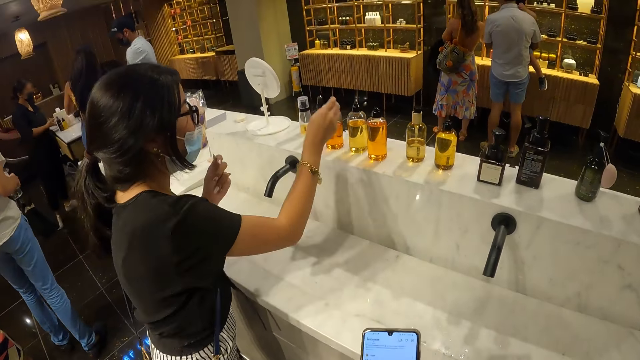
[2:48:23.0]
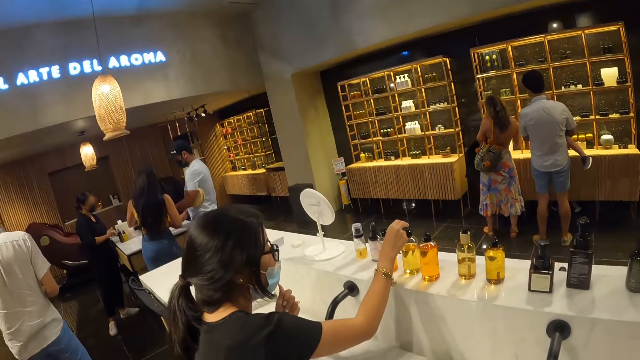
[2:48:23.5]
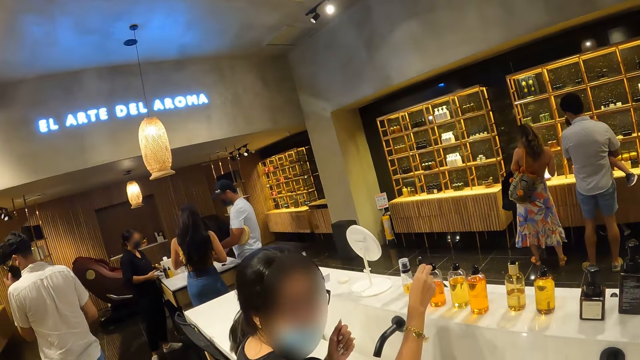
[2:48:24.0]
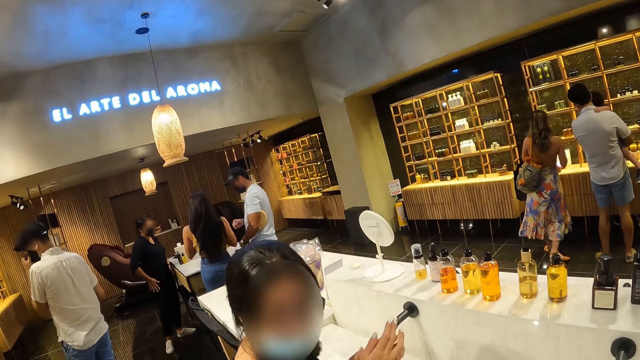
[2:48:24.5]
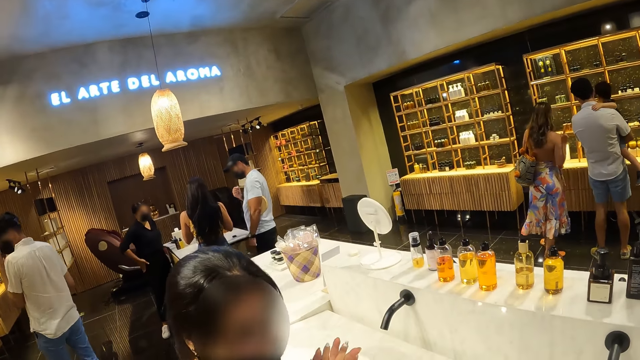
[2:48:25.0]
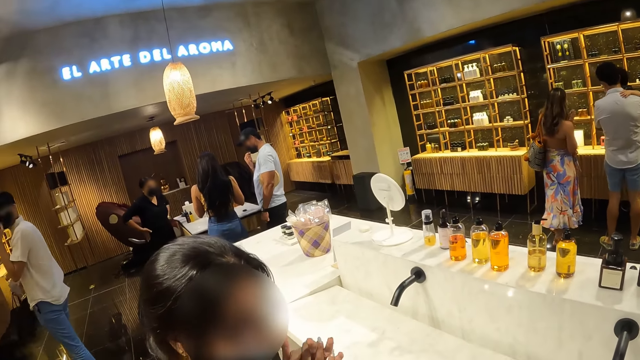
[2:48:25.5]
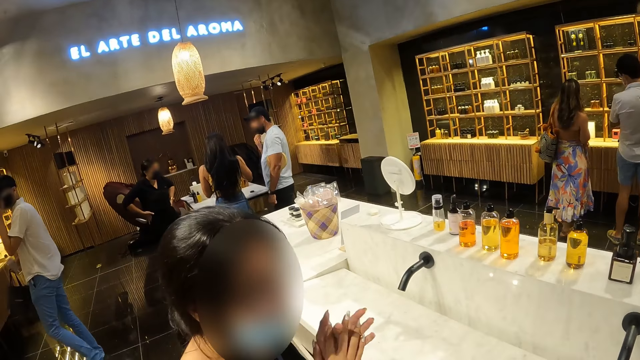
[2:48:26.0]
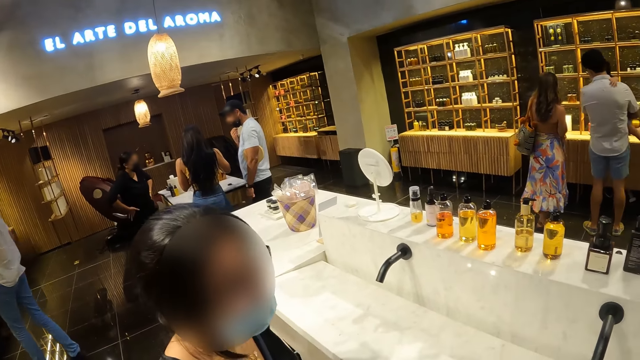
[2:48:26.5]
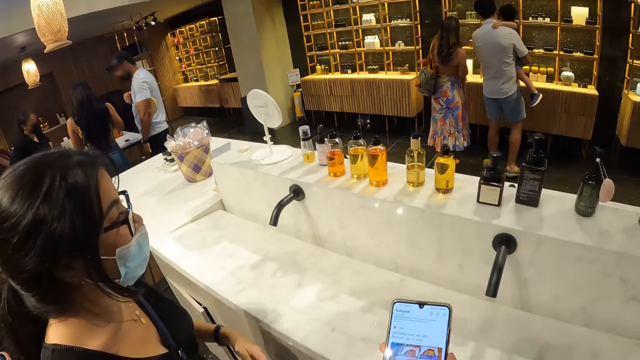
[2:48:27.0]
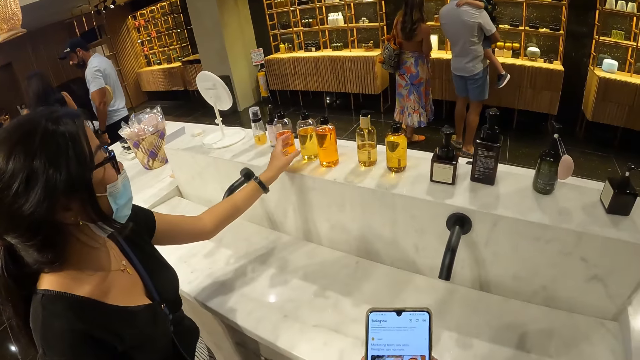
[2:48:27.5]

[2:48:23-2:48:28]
The woman holds the bottle. The camera wearer interacts with the woman. The woman looks at the camera wearer. A man interacts with another woman. Another man removes a nose mask on his face with his right hand. A person walks in the room.

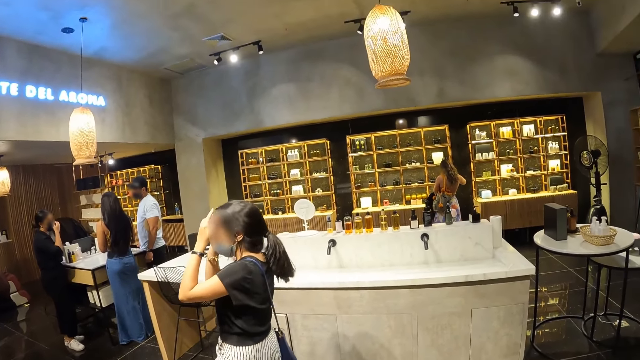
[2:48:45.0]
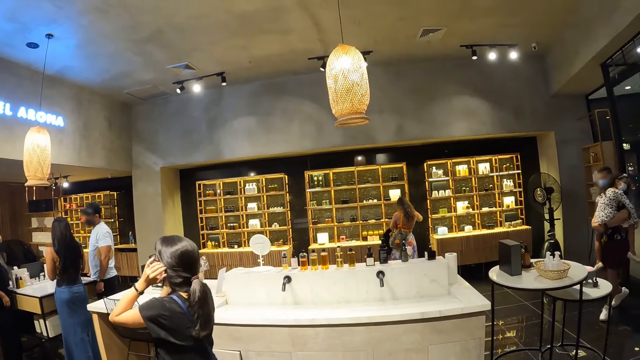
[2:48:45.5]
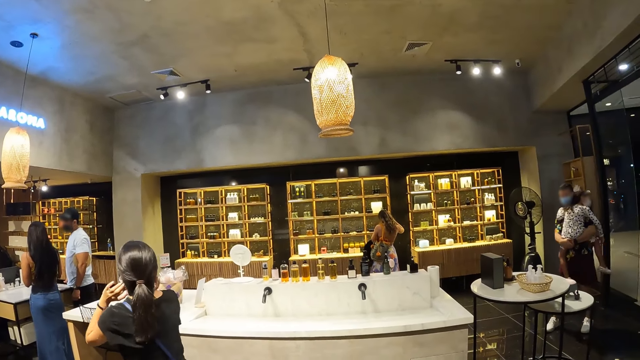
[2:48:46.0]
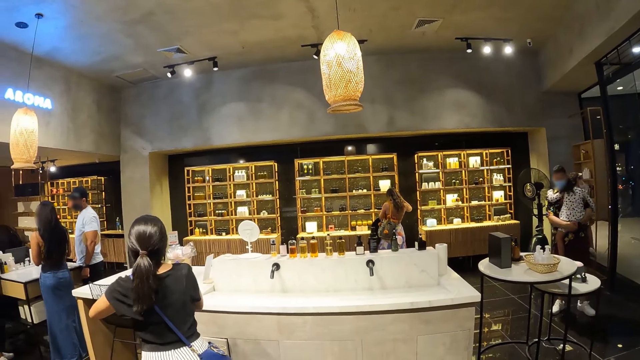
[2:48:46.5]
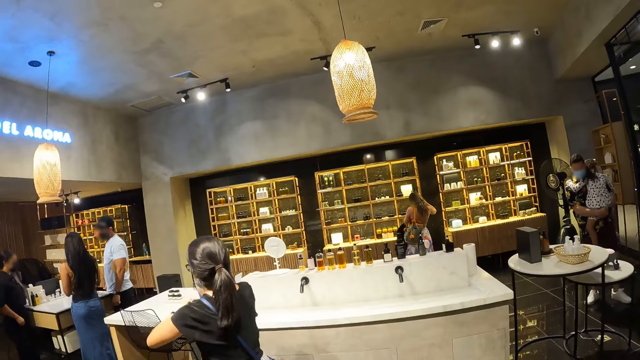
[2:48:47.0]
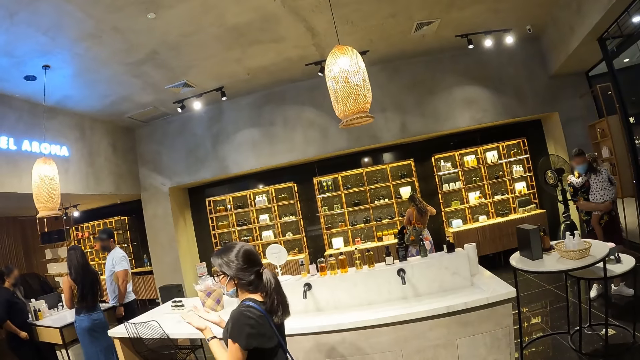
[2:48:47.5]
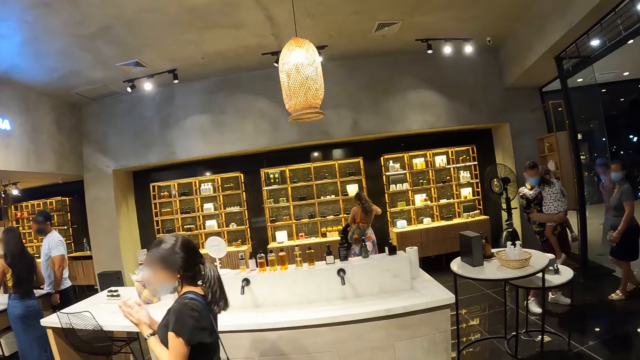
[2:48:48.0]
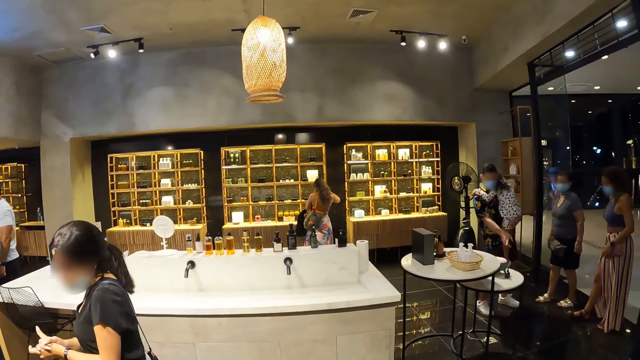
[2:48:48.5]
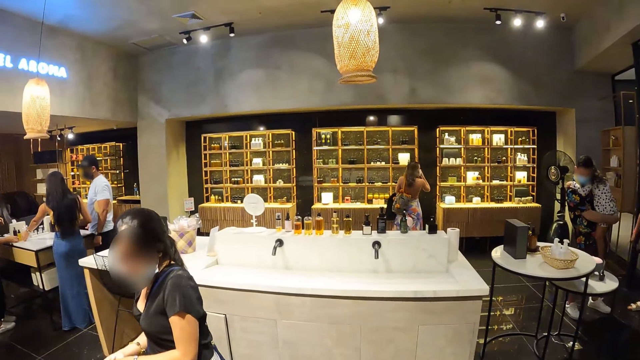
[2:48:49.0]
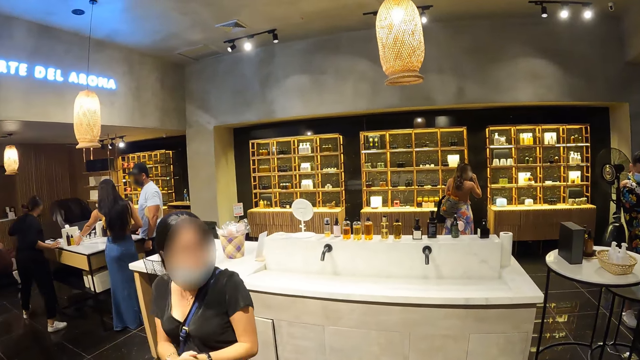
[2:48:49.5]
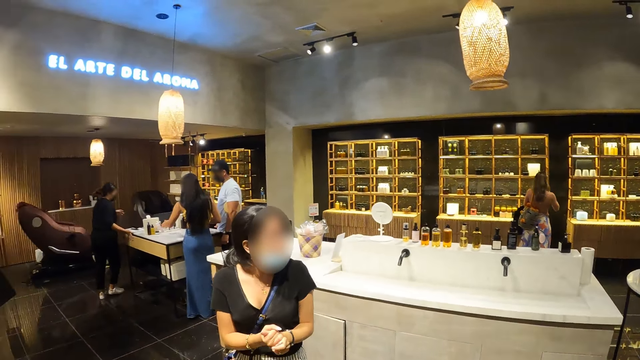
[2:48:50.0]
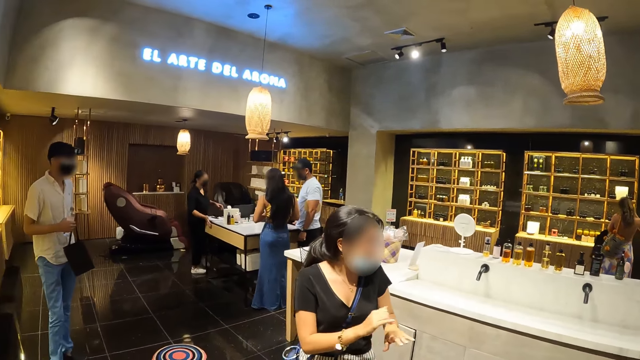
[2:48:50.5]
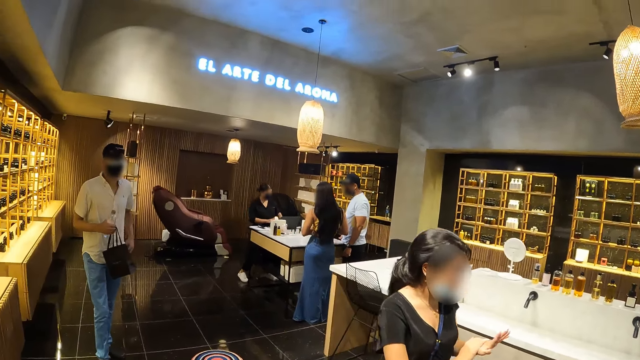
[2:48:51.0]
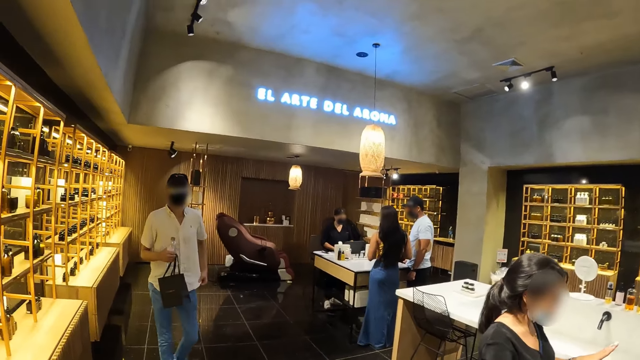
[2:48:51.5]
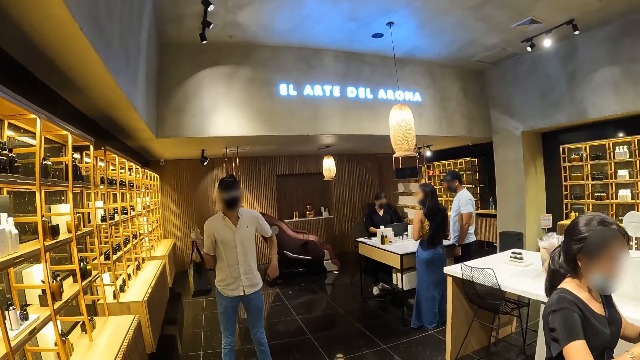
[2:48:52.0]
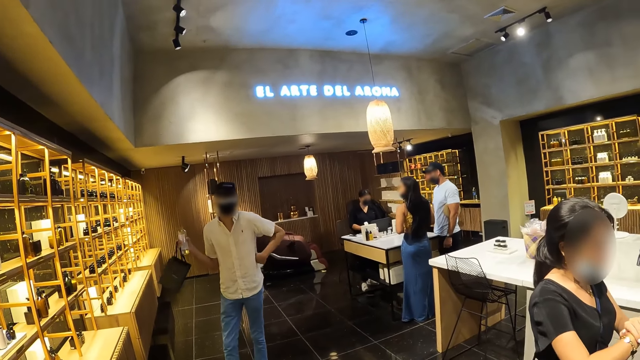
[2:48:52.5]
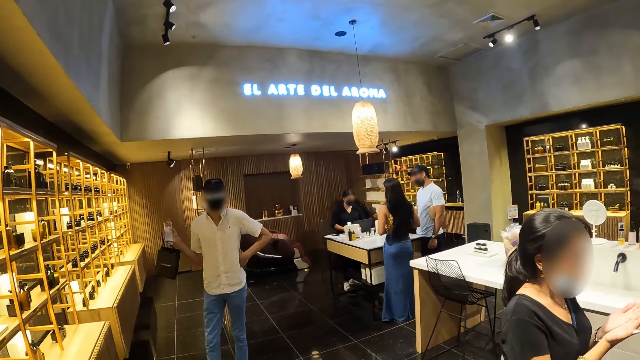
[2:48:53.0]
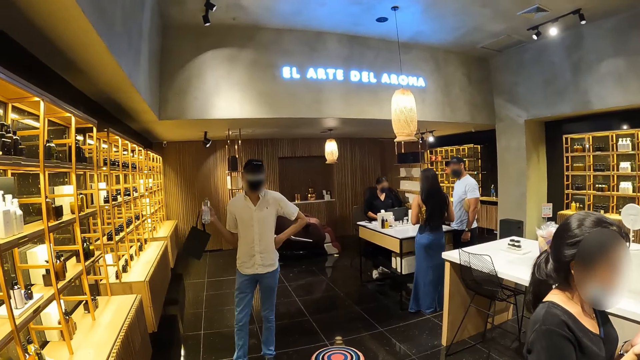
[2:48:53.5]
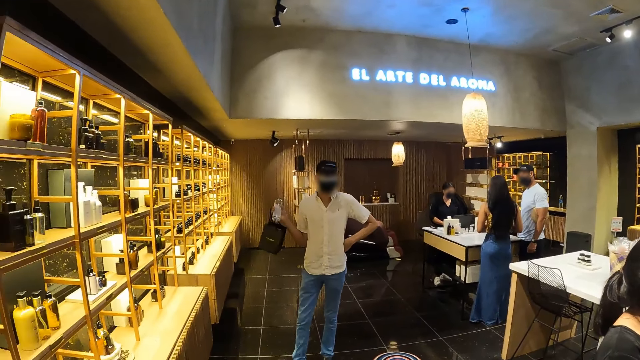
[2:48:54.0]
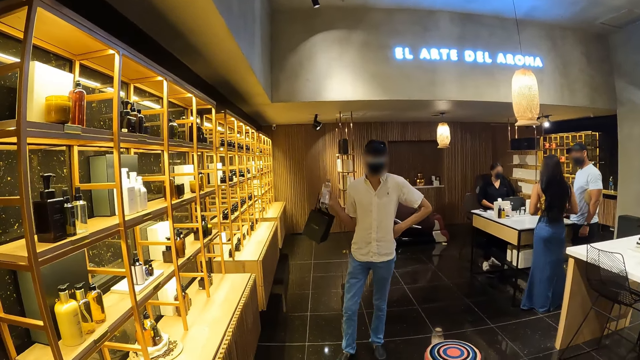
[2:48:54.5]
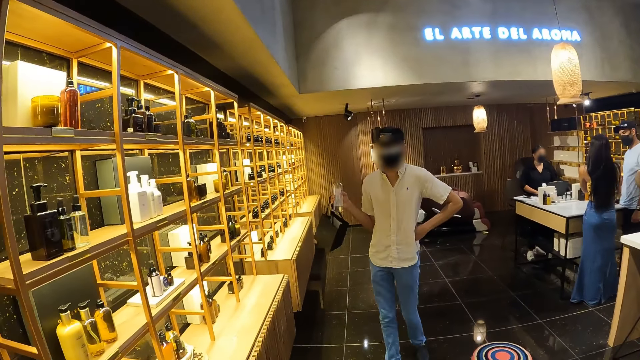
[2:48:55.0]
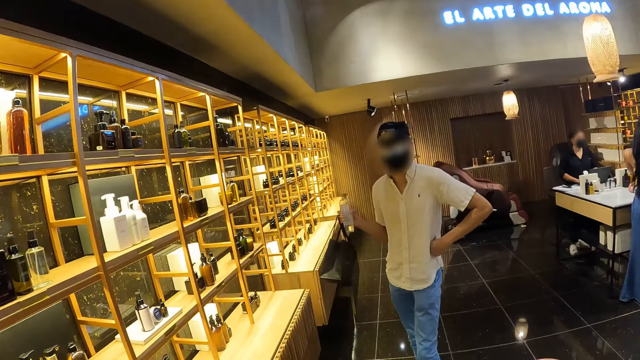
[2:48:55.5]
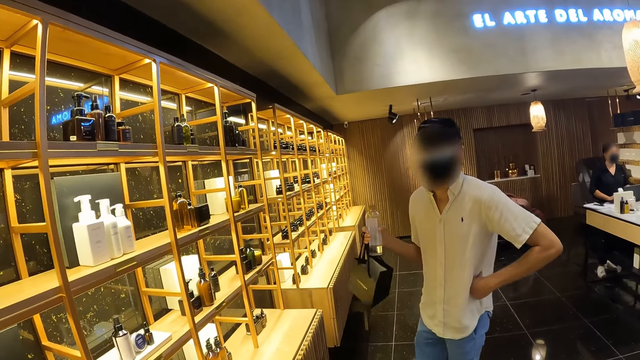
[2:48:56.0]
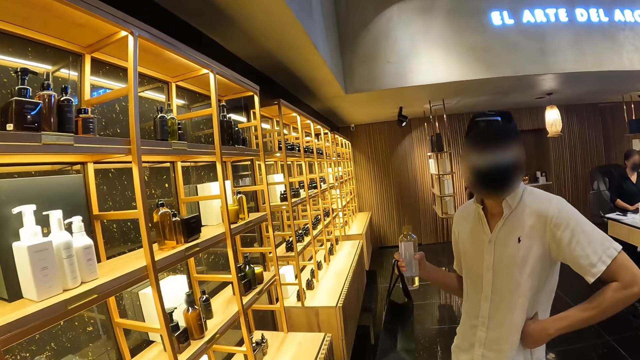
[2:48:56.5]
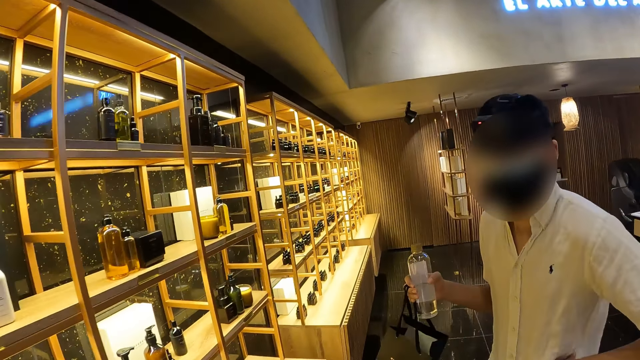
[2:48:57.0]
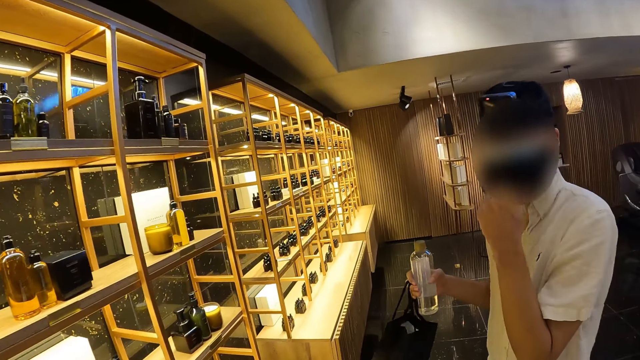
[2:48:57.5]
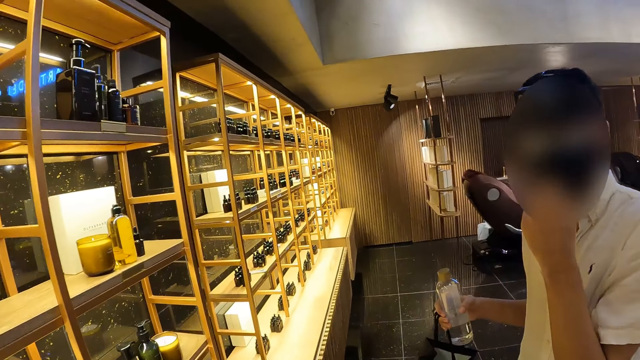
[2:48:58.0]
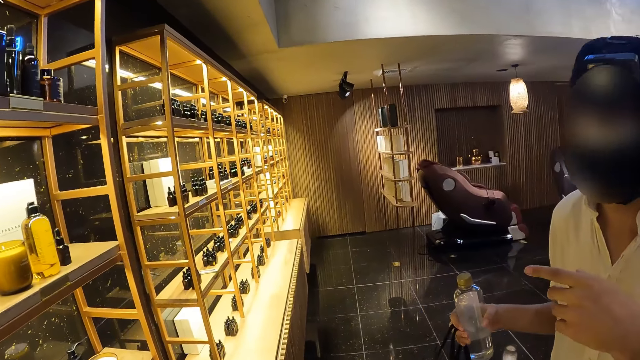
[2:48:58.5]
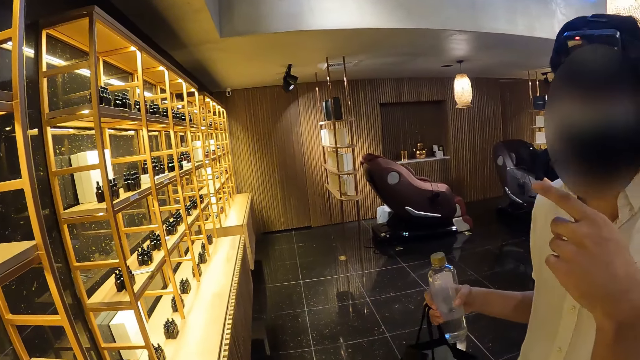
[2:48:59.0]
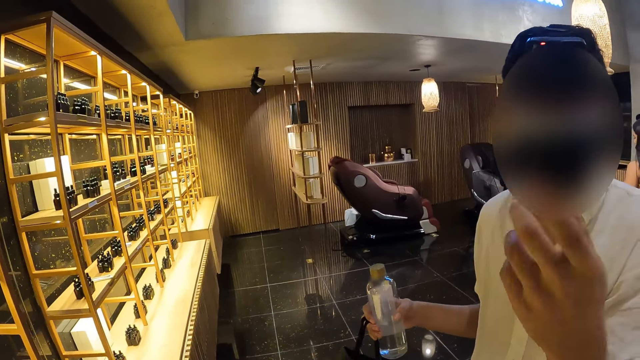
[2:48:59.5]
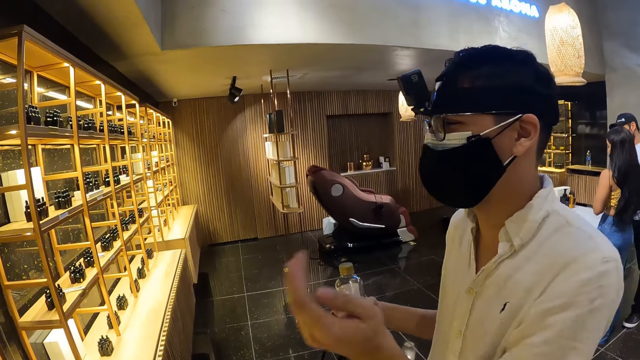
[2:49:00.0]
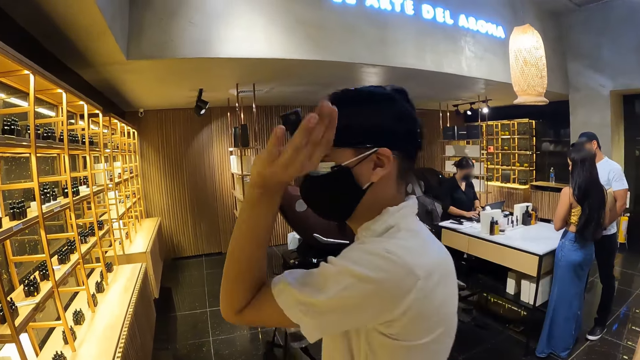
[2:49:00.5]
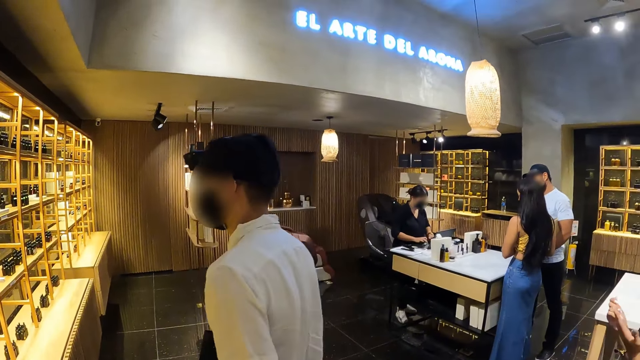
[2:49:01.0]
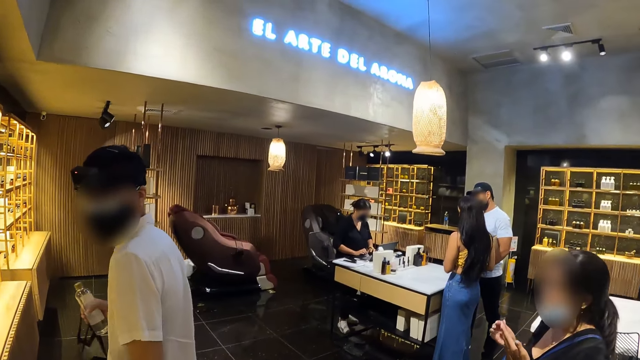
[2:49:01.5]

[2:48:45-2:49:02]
The woman touches her hair with her hands and adjusts the hair. She looks at the hands. A man interacts with another woman and a third woman. The camera wearer moves the hand. Another man interacts with the camera wearer. A person holds the waist. A third man interacts with a fourth woman. The camera wearer interacts with the person.
